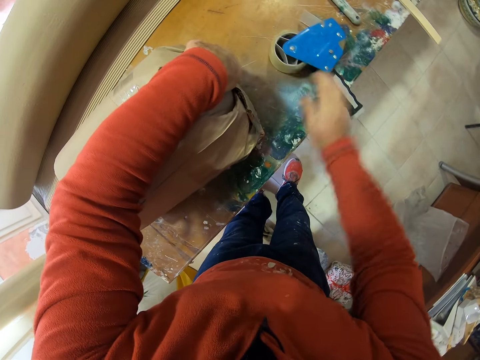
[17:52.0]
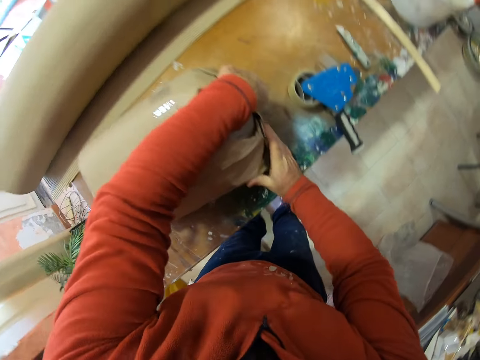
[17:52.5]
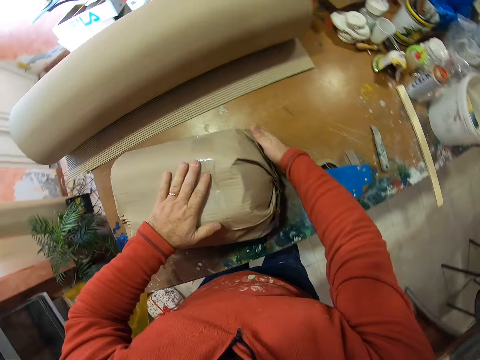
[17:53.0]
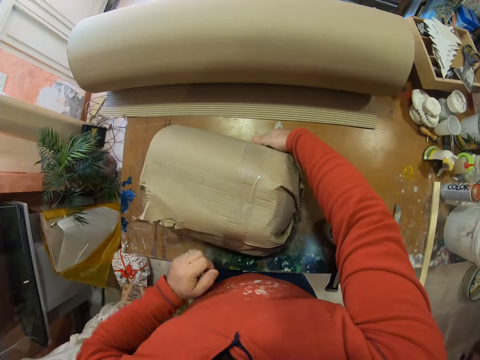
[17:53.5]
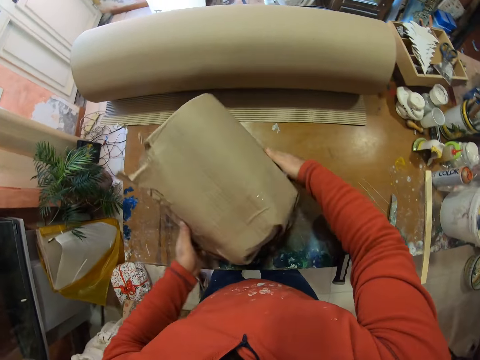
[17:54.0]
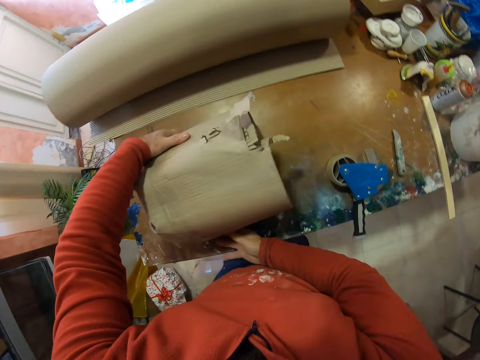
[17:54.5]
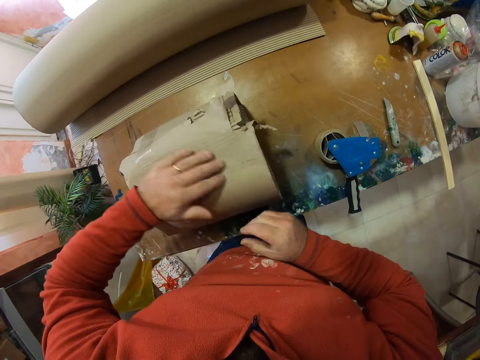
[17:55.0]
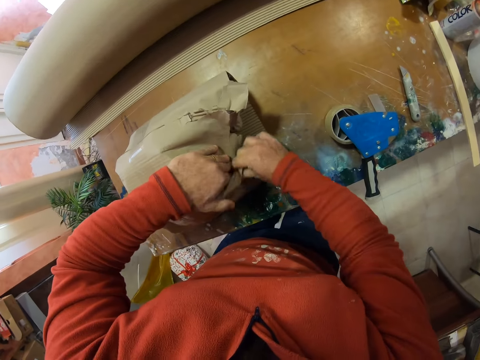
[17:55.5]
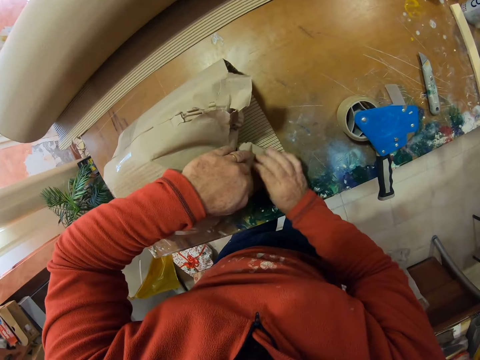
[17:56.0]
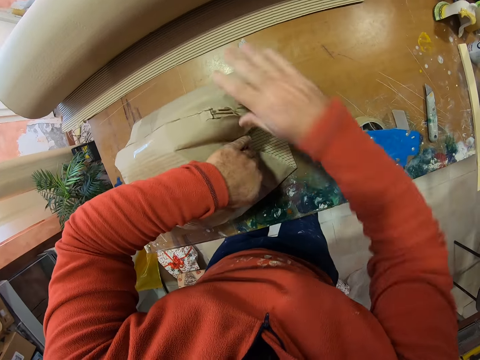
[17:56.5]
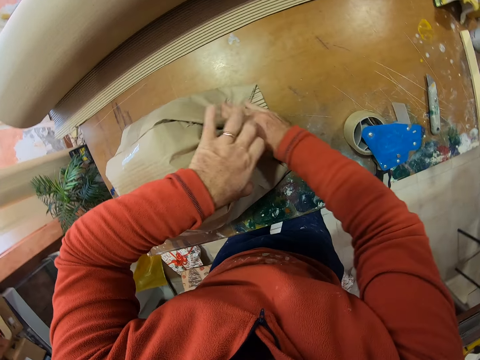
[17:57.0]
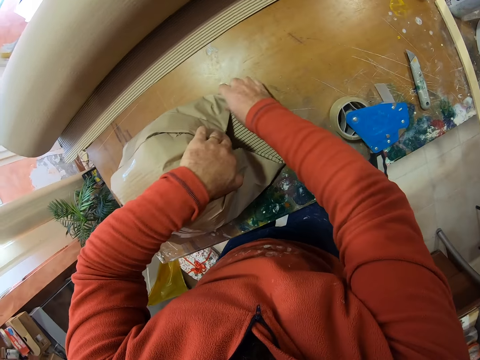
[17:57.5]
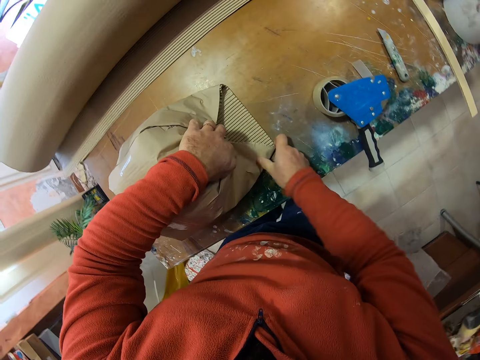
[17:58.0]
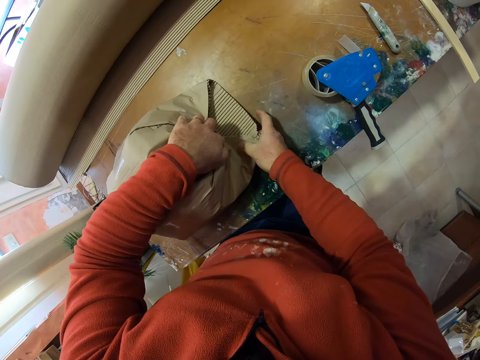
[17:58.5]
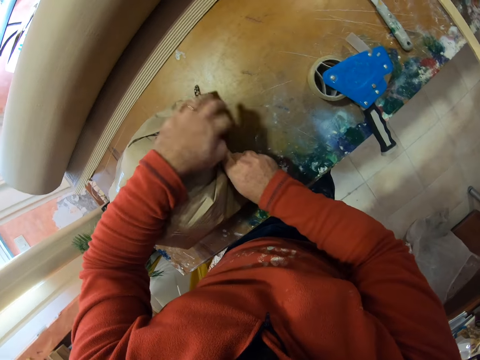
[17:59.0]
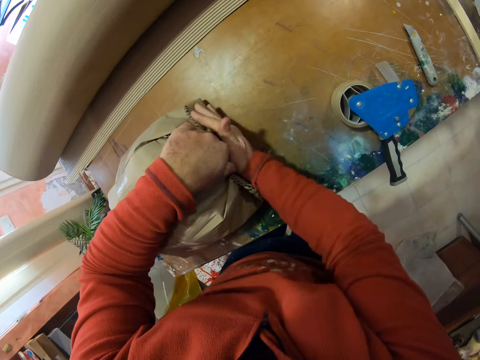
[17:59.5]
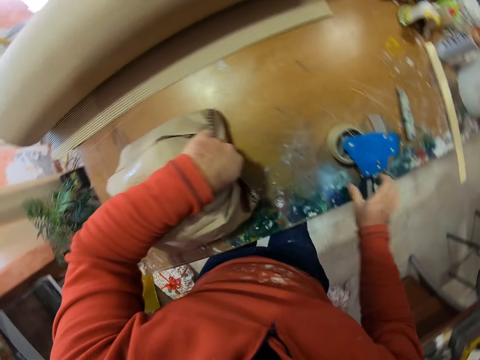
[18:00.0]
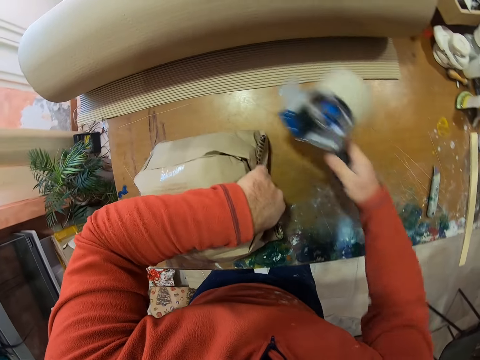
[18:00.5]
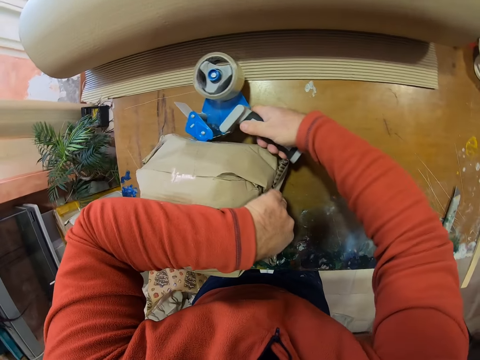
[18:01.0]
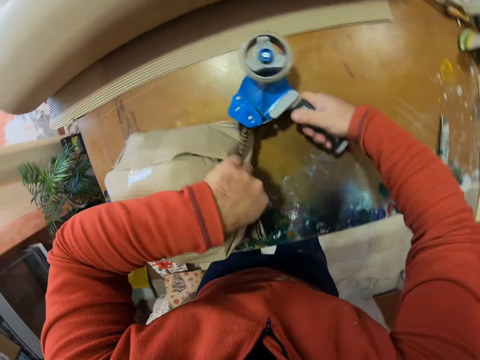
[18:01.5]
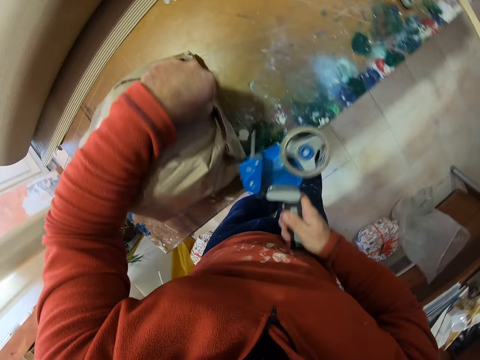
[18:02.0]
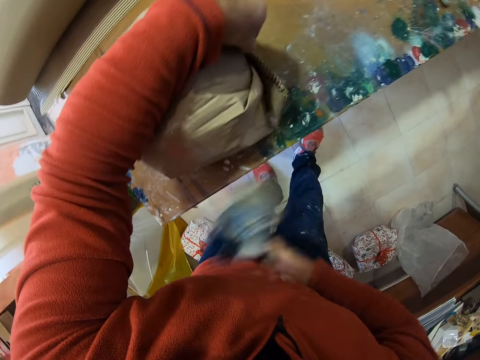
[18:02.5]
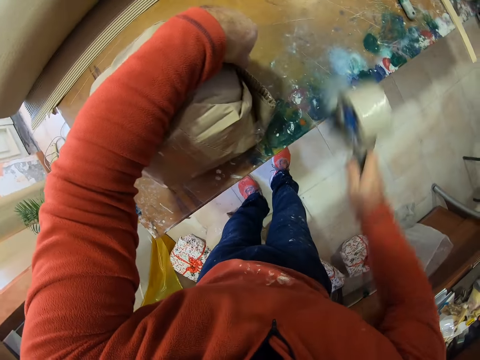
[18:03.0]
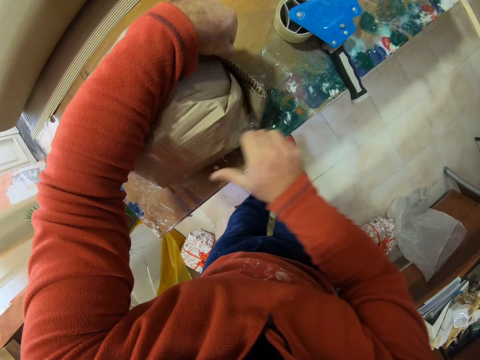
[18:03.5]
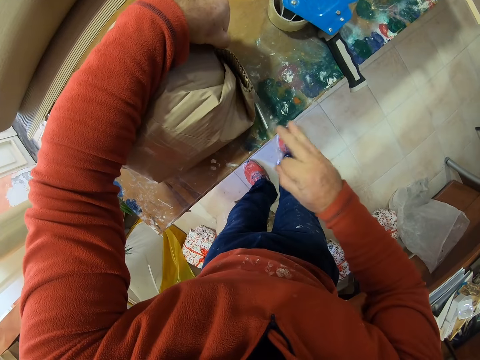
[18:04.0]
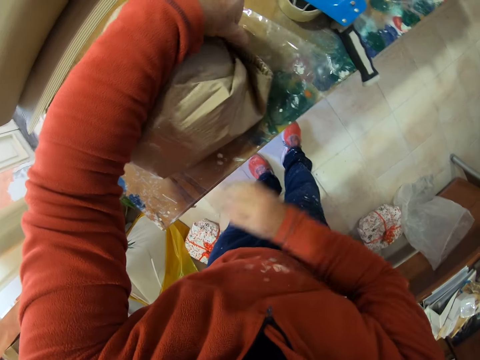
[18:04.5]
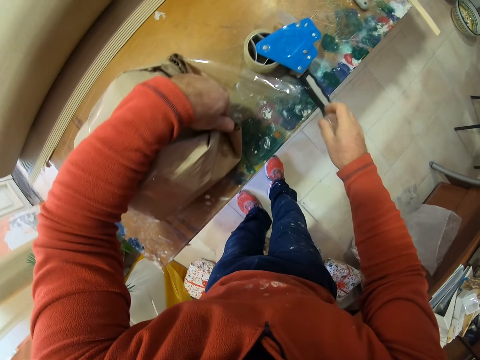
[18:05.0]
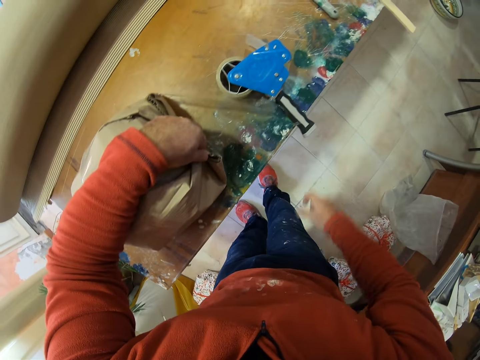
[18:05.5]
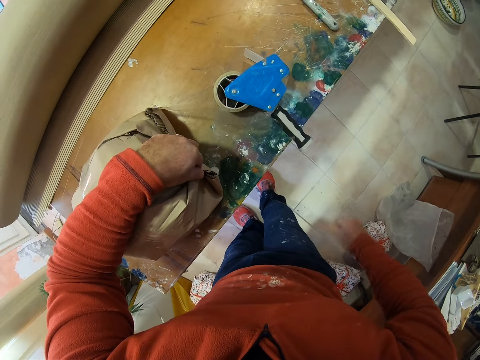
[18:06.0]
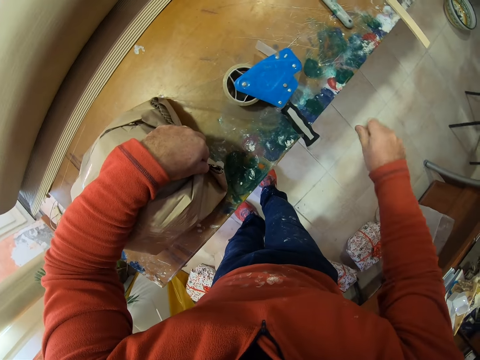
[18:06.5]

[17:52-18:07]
The camera wearer puts the cello tape dispenser on the table. They wrap something. They turn around something on the table. They wrap something. They touch the wrapping carton paper roll. They pick up the seal tape from the table. They seal the parcel with the seal tape. They put the seal tape on the table. They seal the parcel with the seal tape.

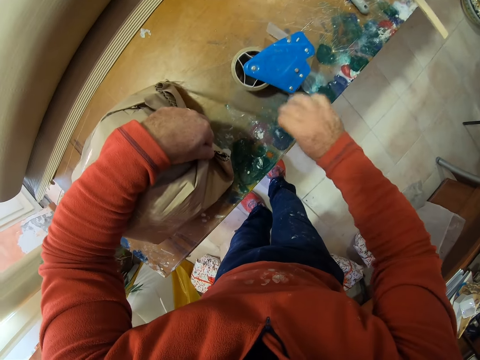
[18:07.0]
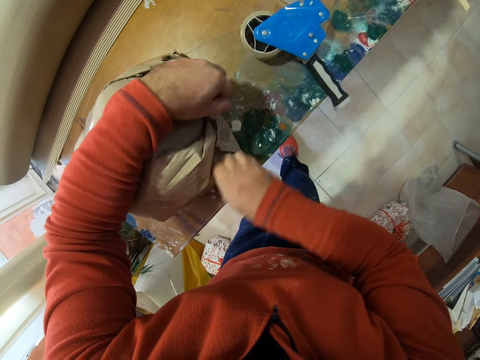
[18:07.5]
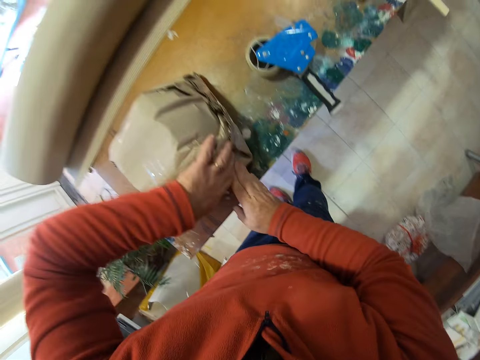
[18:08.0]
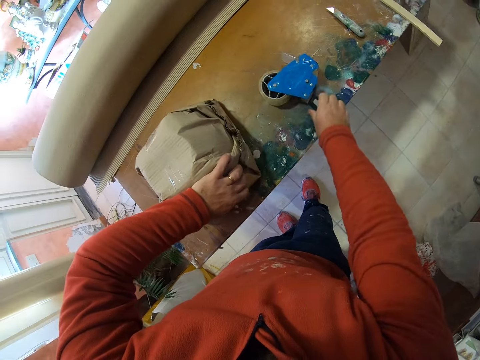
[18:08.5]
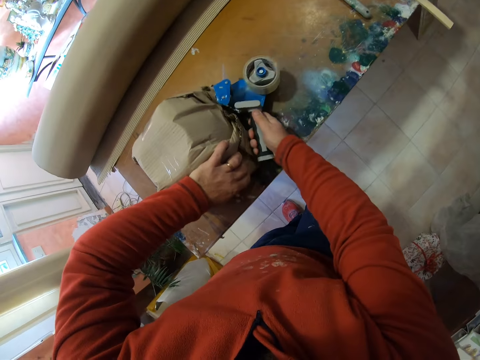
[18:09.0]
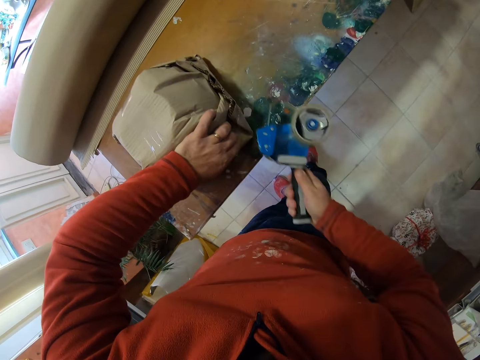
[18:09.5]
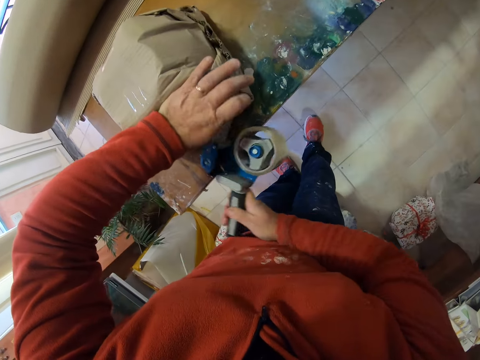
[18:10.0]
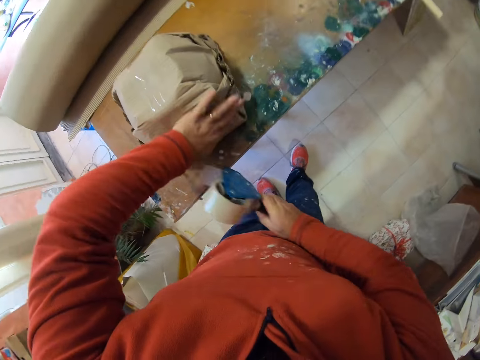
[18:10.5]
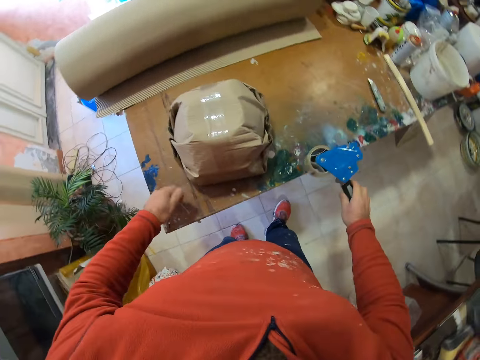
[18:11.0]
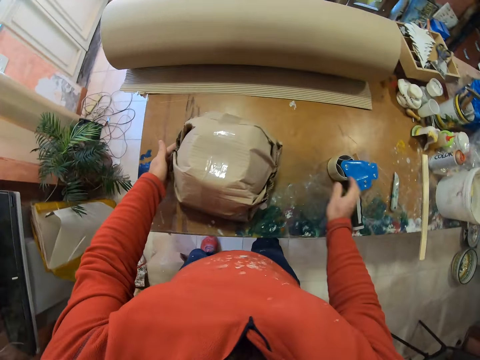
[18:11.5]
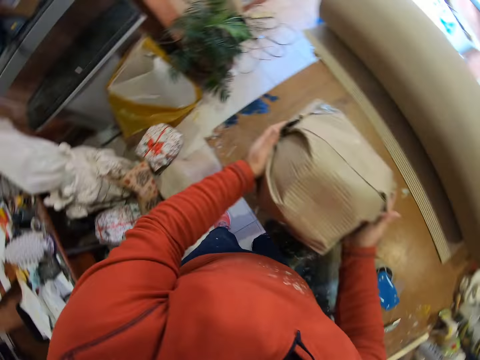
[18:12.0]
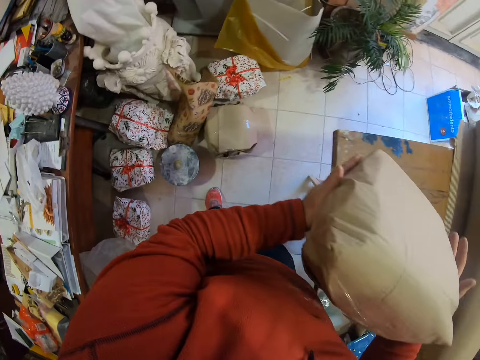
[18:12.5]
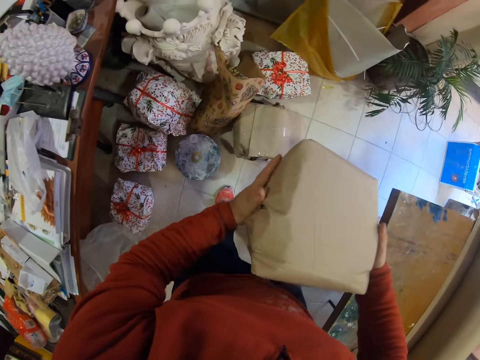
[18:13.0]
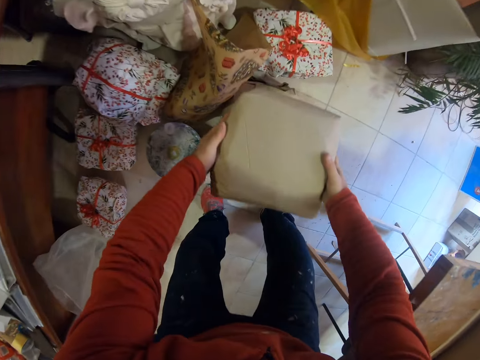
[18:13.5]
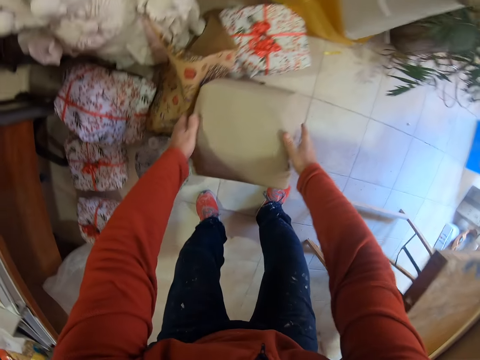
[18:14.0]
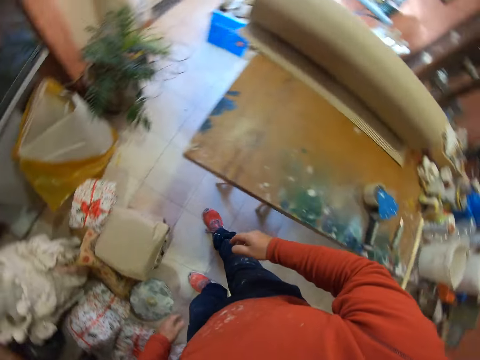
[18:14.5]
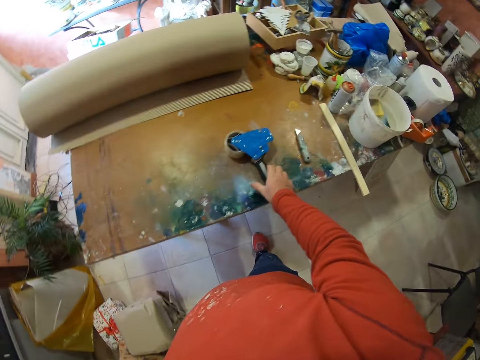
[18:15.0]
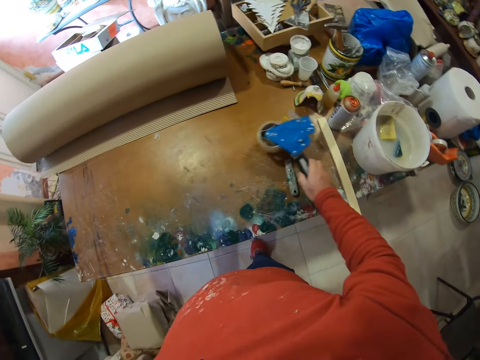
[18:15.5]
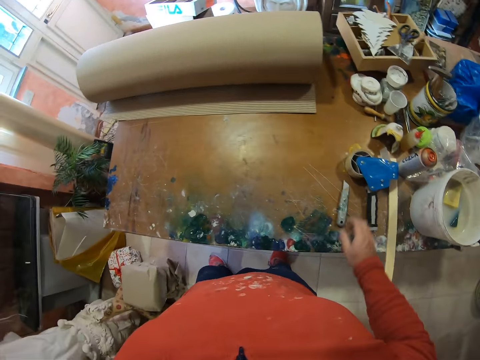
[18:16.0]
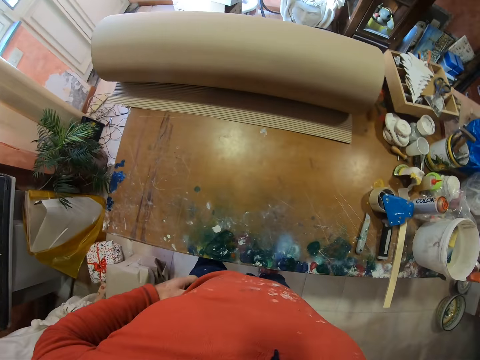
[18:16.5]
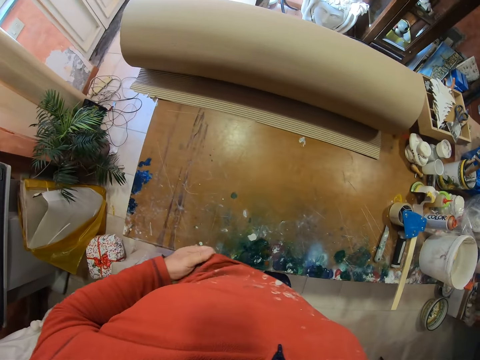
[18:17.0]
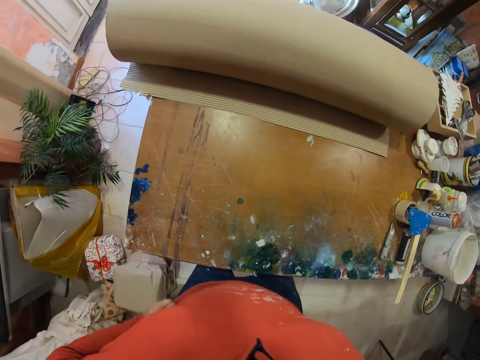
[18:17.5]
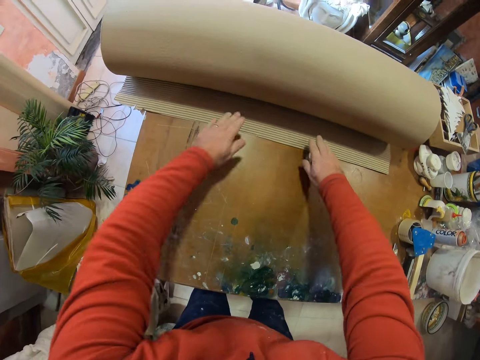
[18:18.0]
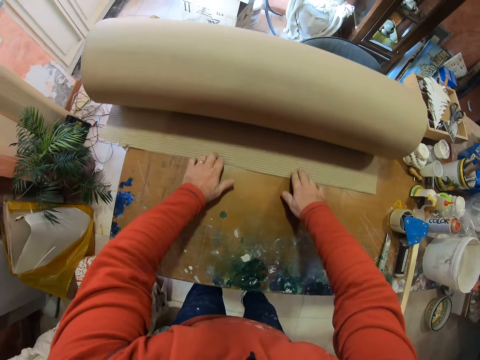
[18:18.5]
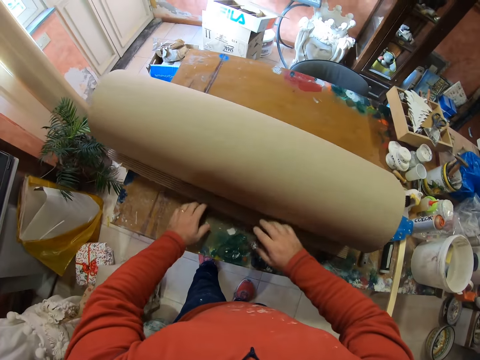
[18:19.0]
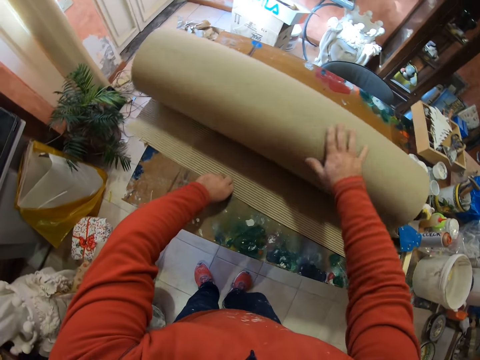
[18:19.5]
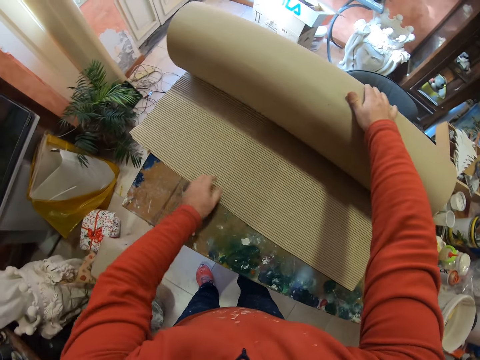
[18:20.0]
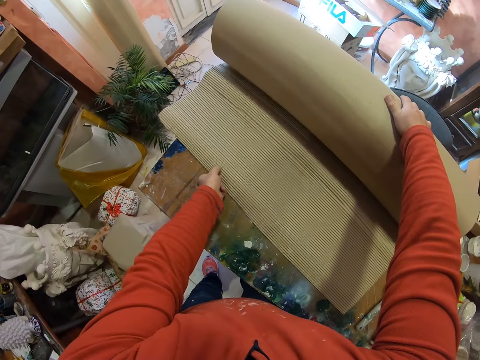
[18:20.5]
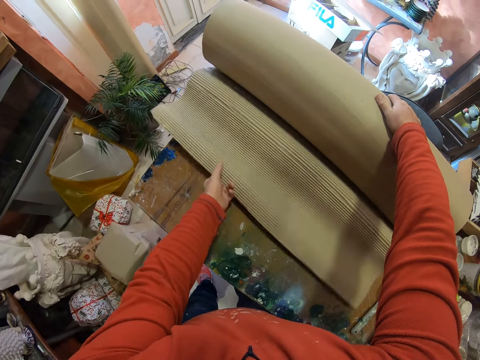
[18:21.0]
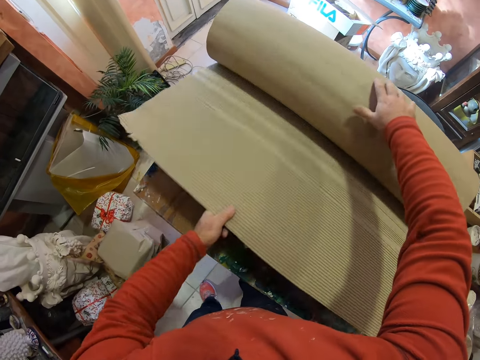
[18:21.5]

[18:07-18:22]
The camera wearer aligns tape on the parcel. He picks up the seal tape from the table. He seals the parcel with the seal tape. He puts the seal tape on the table. He puts the parcel down. He picks the parcel from the table. He puts the parcel on top of a box. He puts the seal tape aside on the table. He adjusts his T-shirt. He unrolls the brown paper roll.
